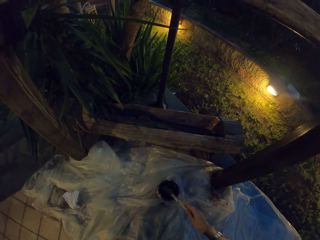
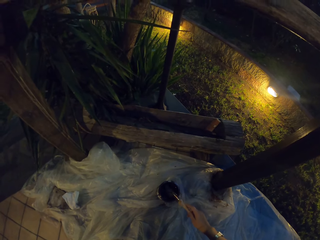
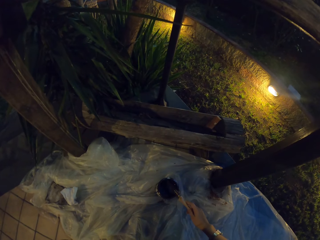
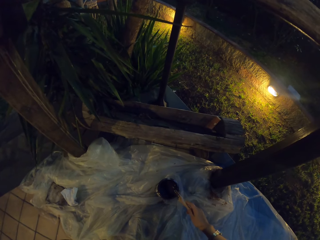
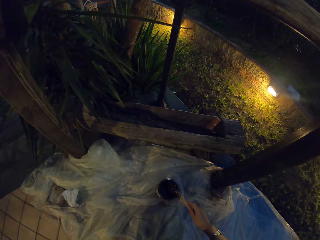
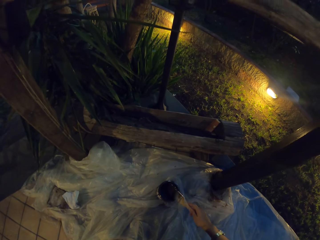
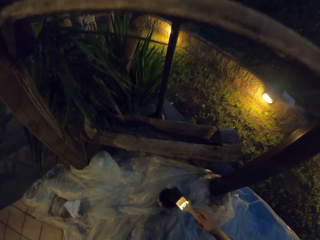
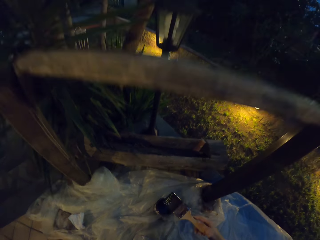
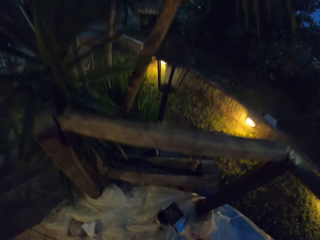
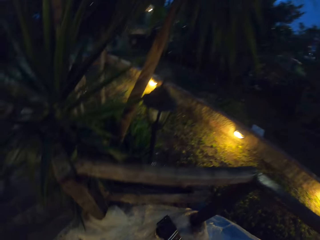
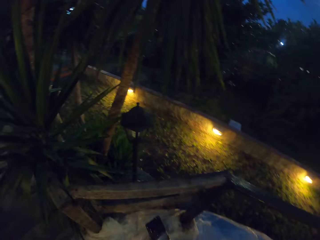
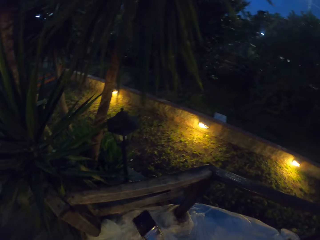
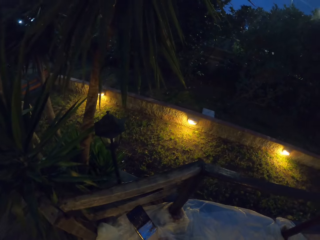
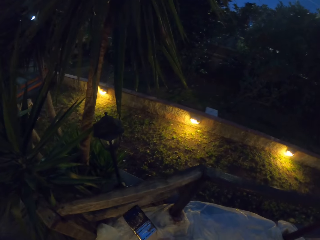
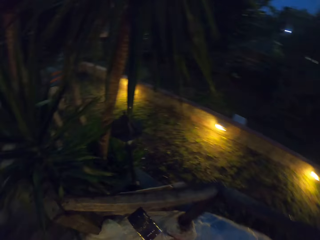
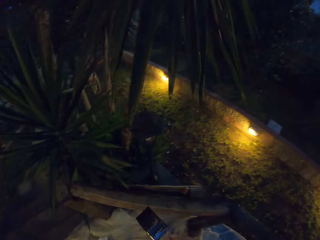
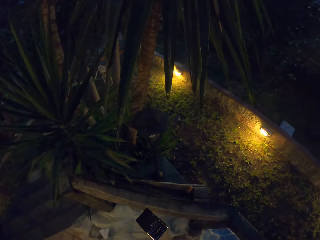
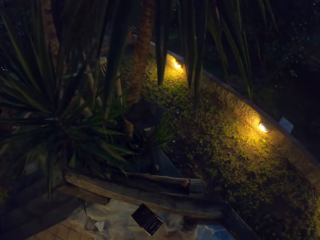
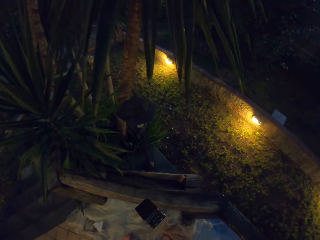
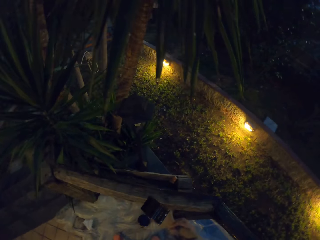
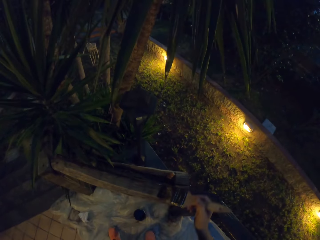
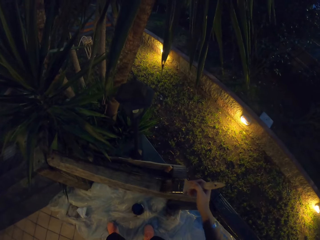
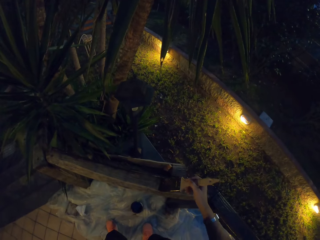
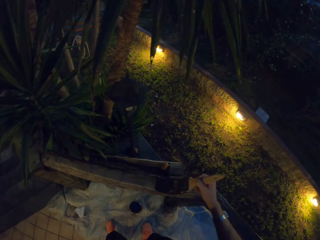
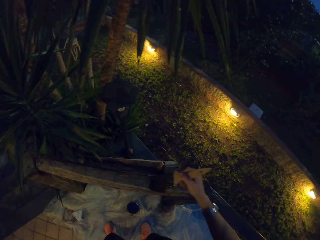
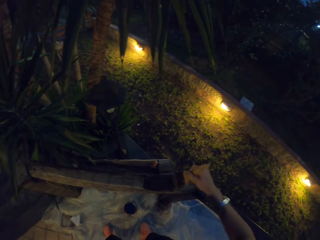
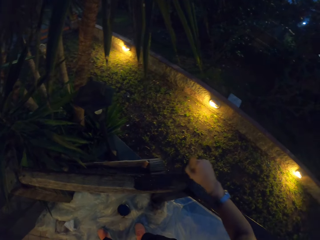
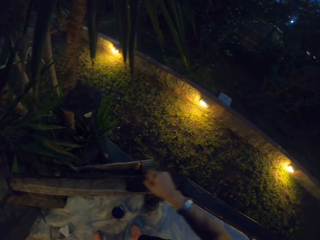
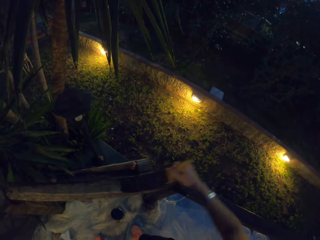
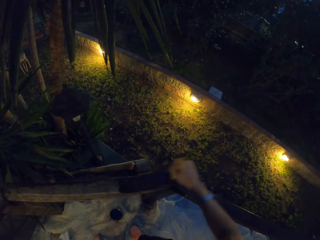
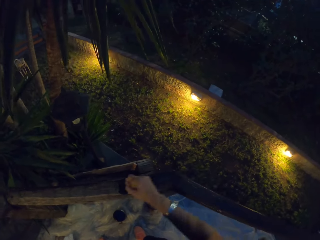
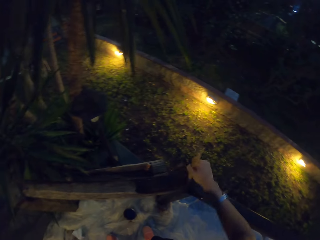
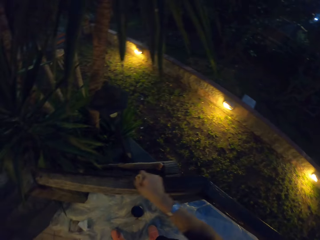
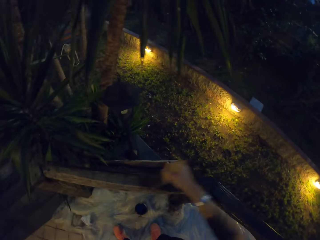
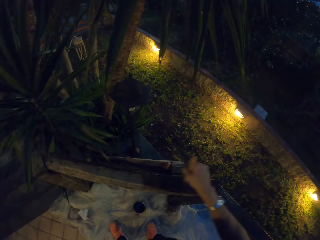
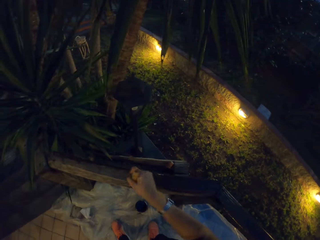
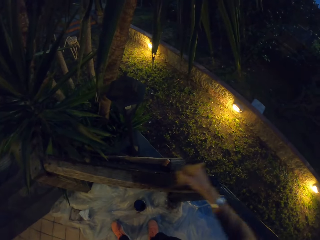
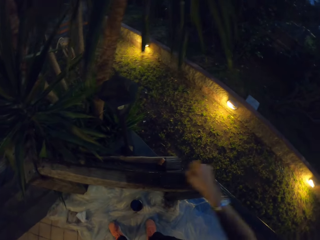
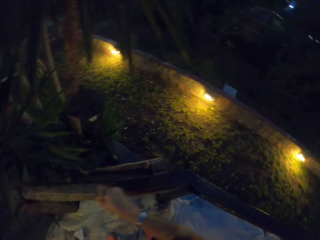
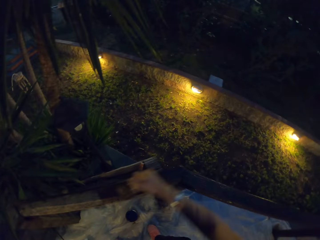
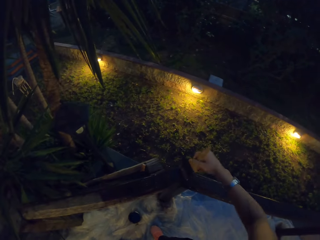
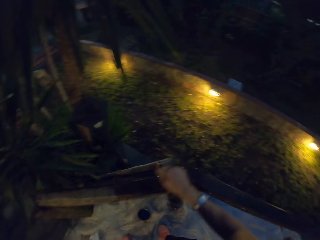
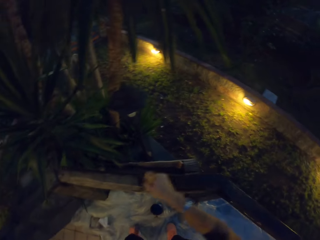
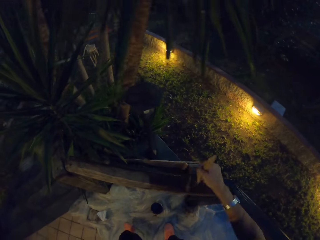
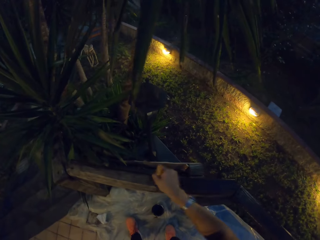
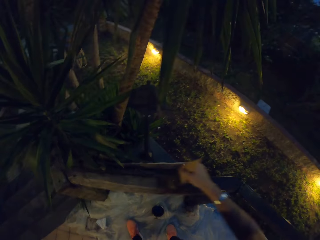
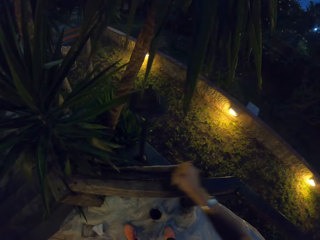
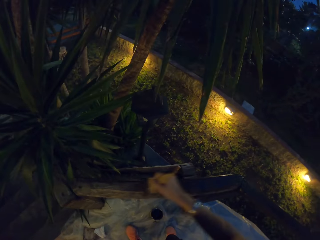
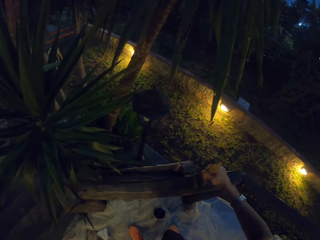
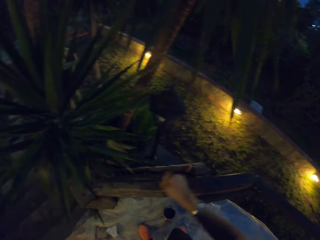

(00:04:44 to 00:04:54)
The camera wearer paints a wooden stair rail with the paint brush.

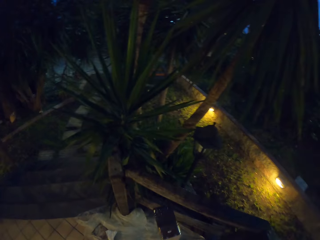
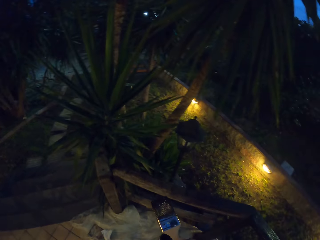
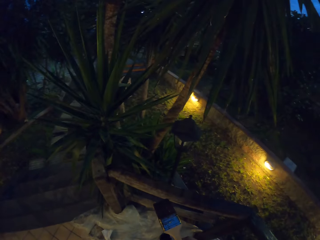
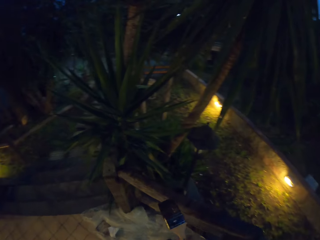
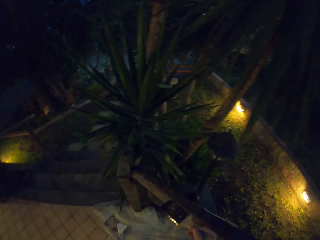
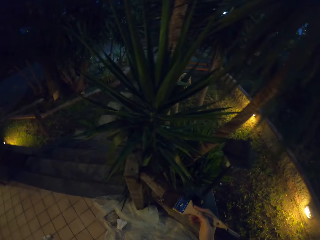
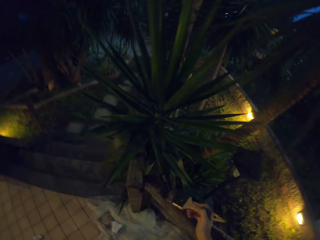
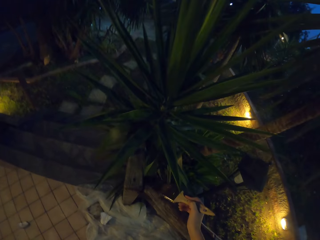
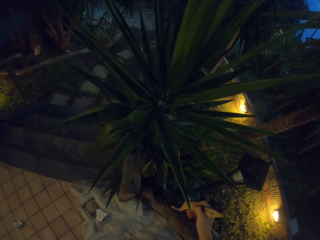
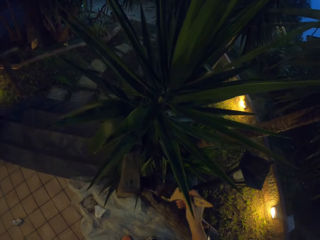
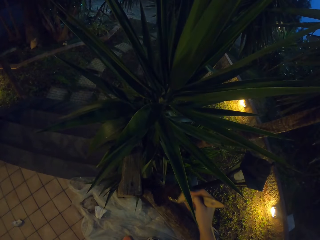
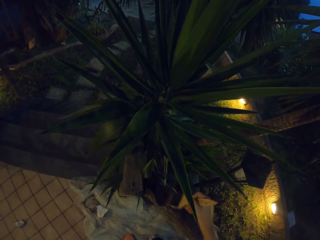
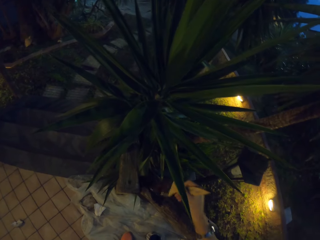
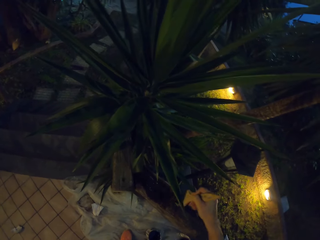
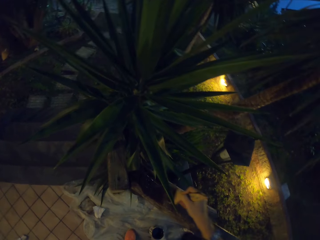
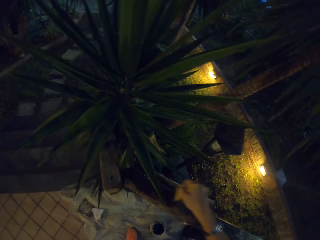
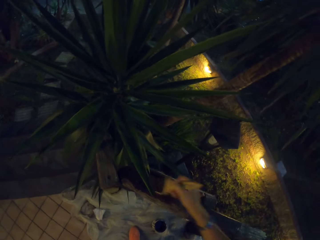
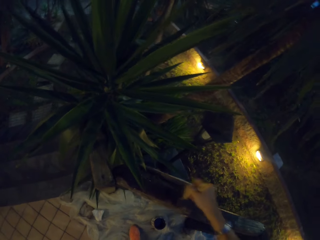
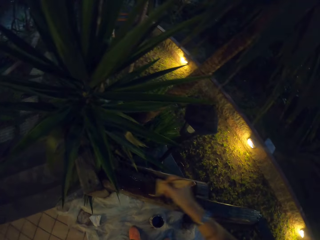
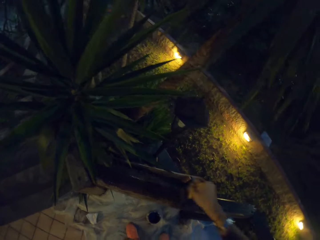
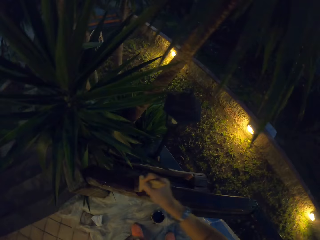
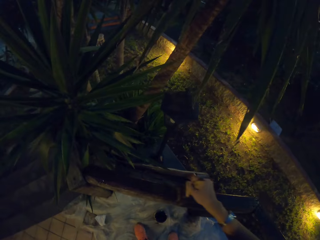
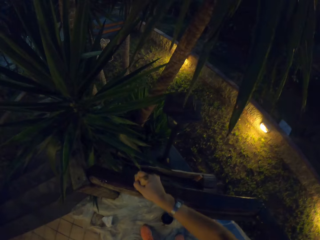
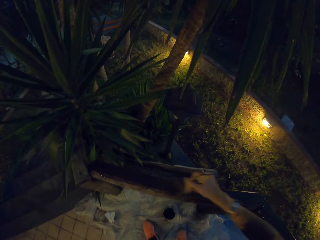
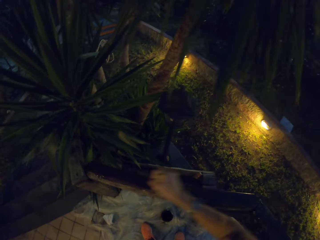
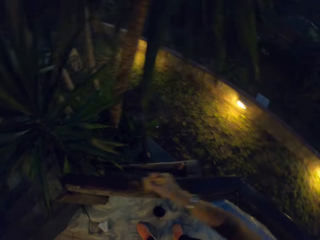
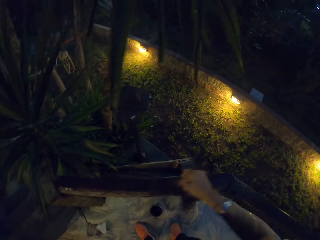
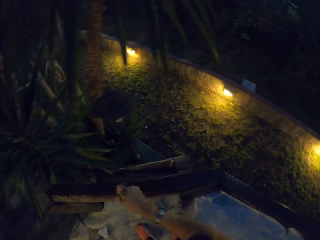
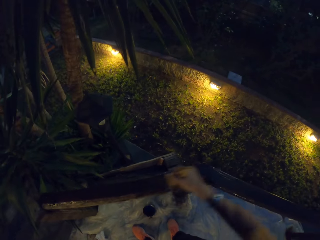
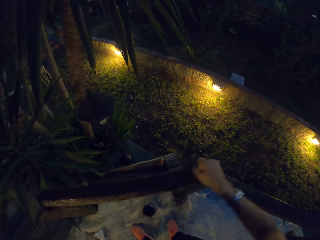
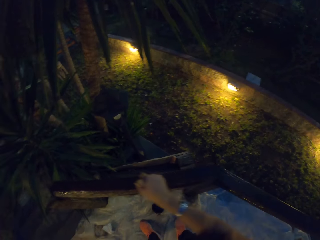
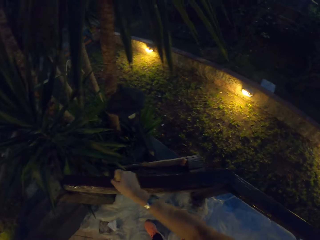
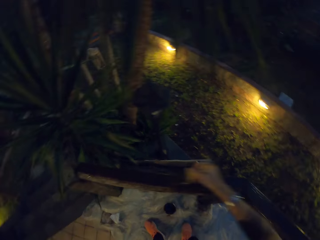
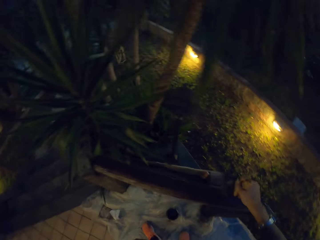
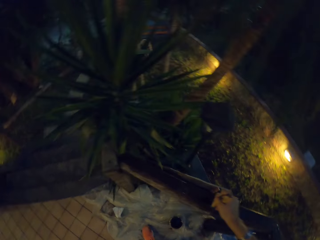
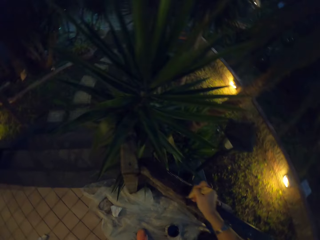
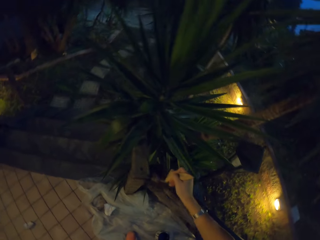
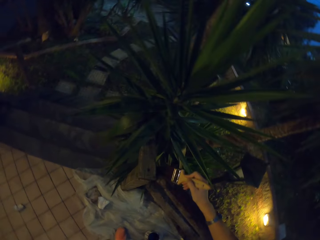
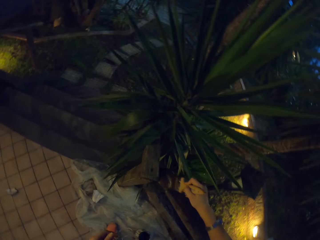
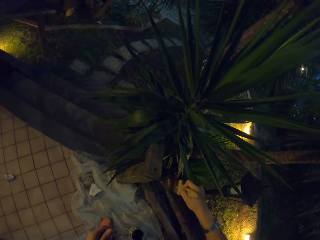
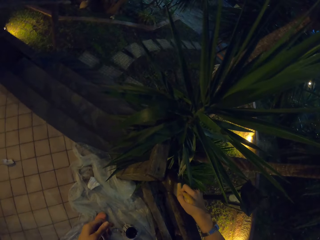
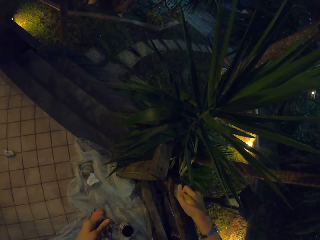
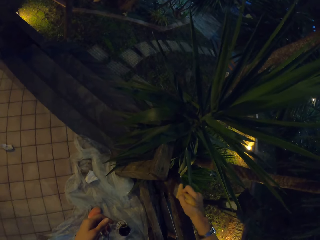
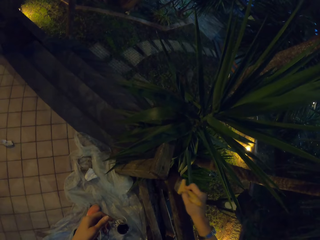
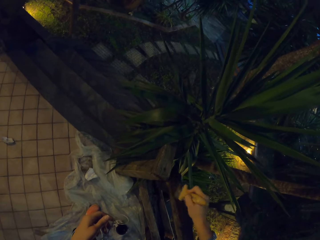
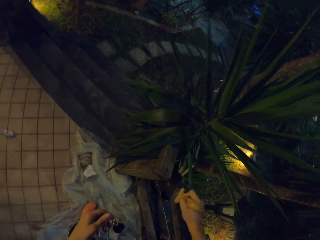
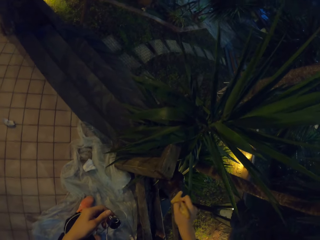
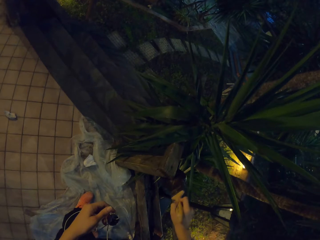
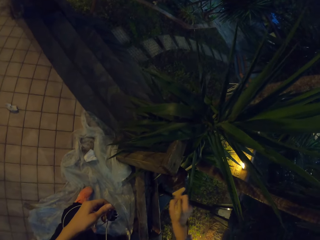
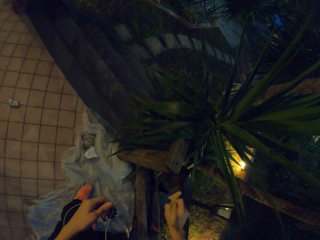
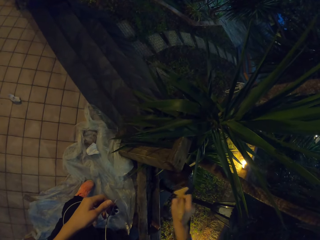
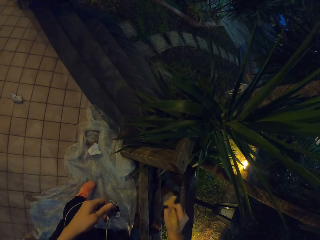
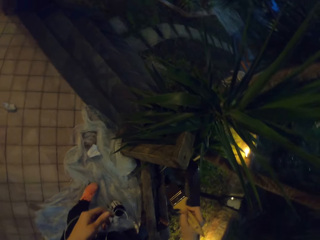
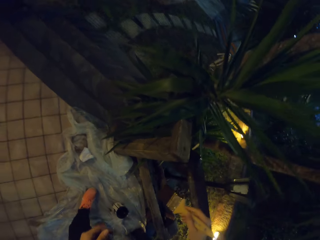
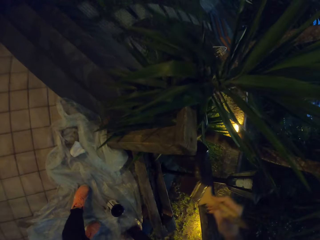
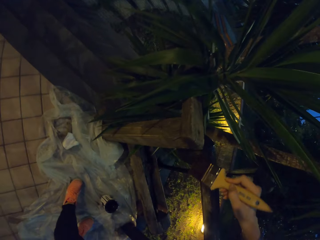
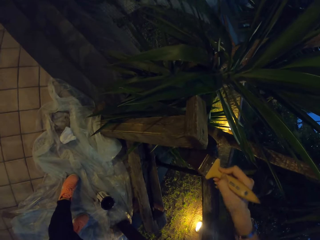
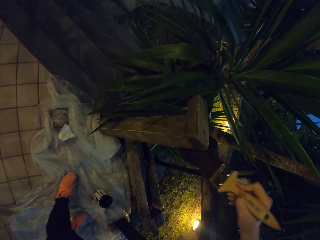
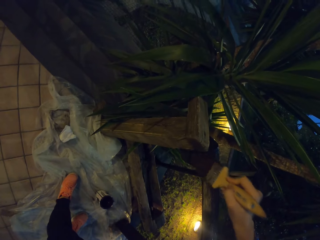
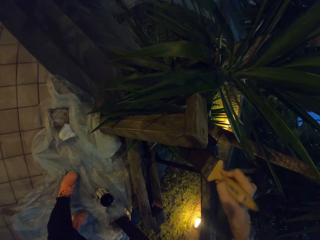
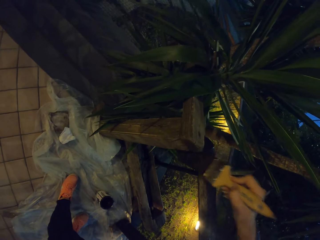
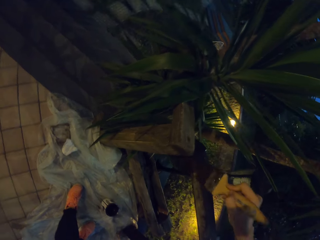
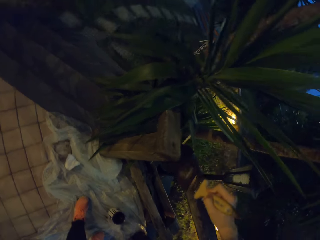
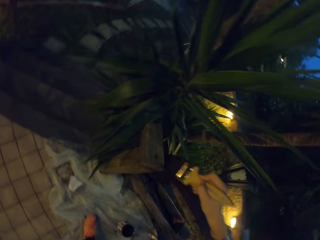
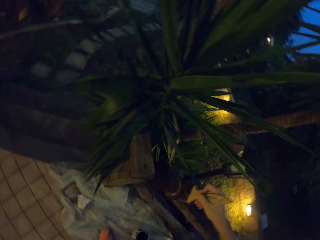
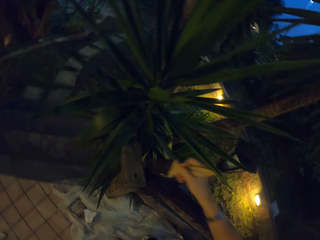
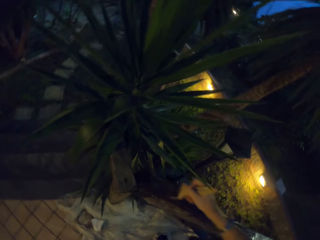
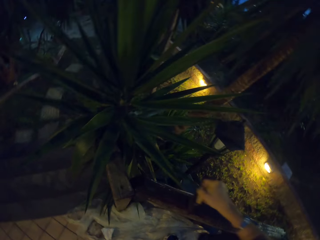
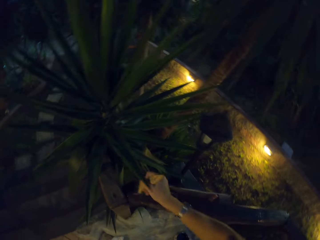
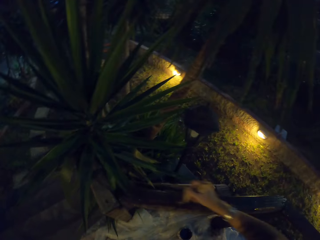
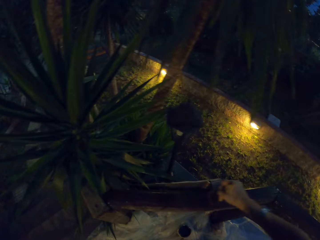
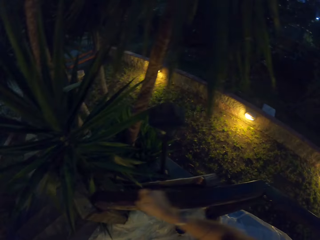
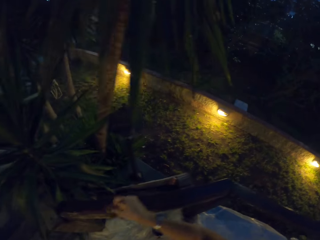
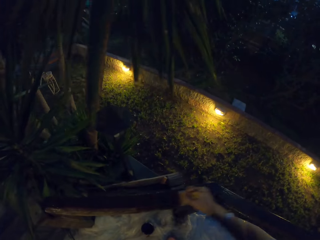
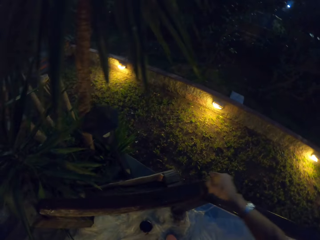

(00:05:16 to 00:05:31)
The camera wearer paints the wooden stair rail with the paint brush.
